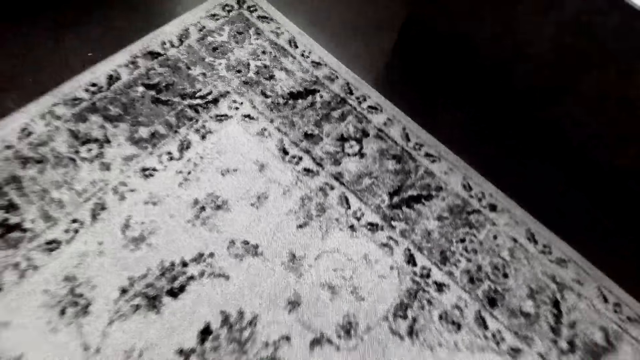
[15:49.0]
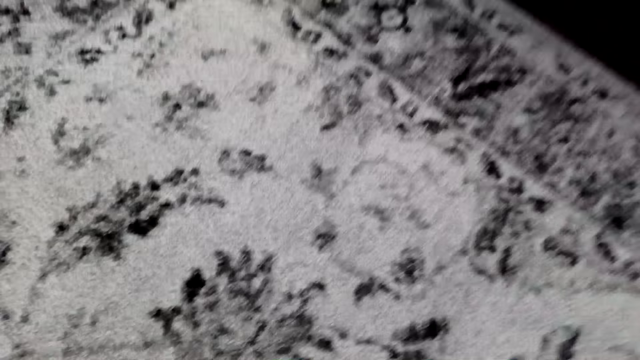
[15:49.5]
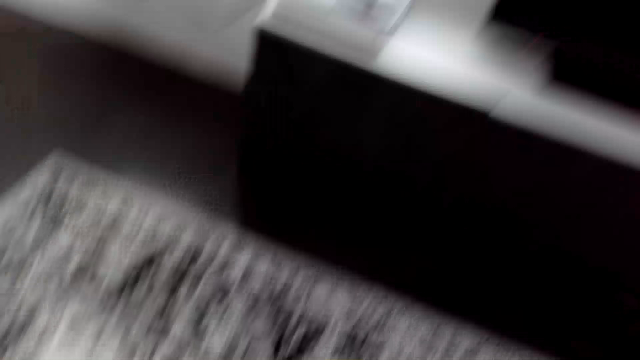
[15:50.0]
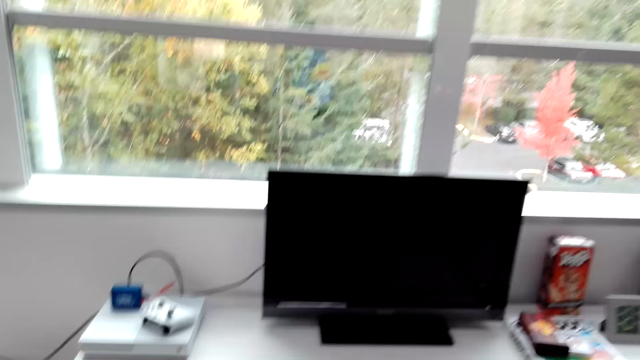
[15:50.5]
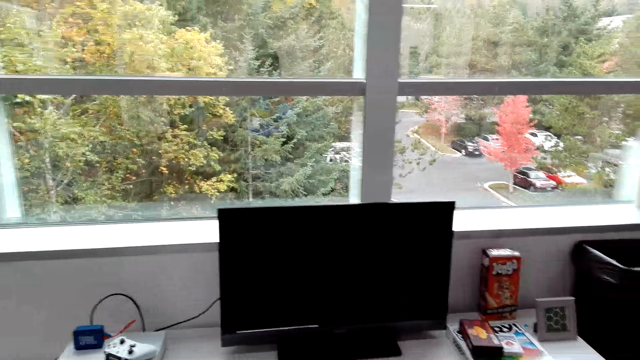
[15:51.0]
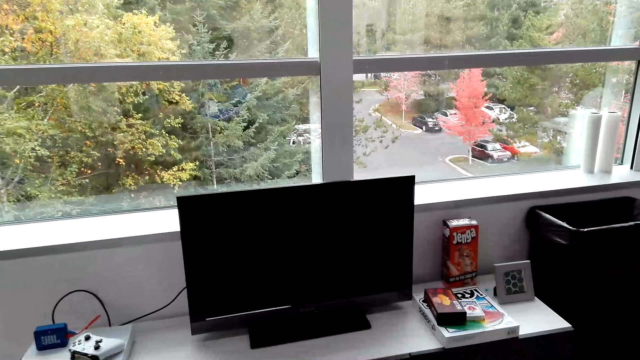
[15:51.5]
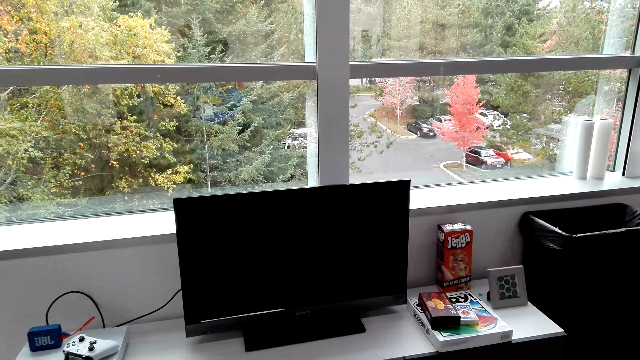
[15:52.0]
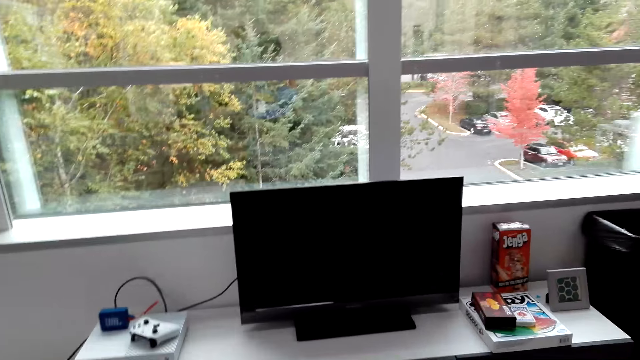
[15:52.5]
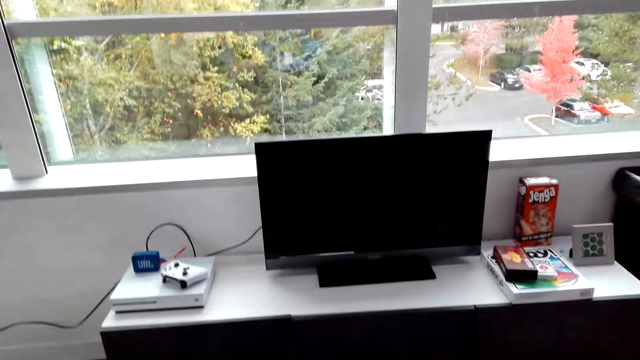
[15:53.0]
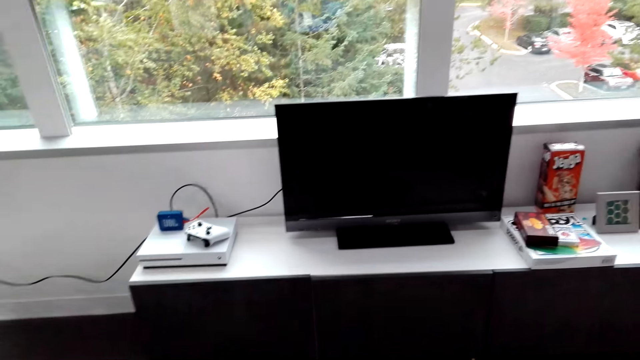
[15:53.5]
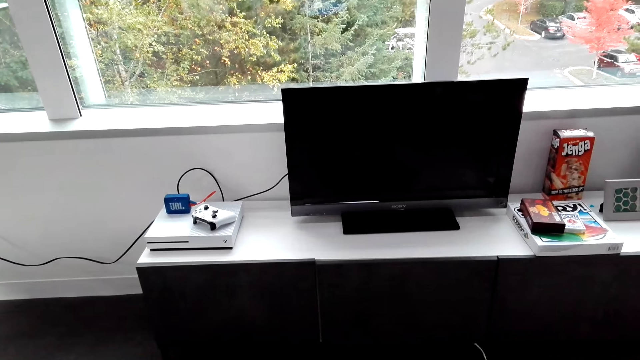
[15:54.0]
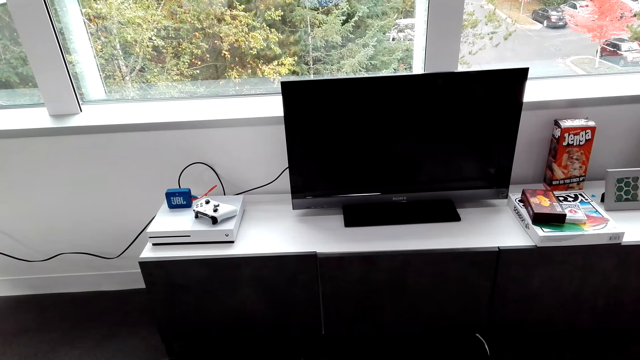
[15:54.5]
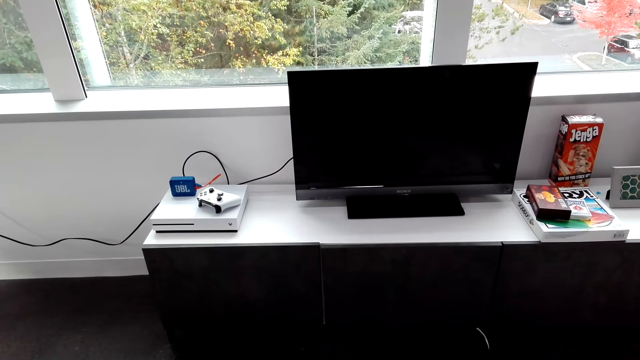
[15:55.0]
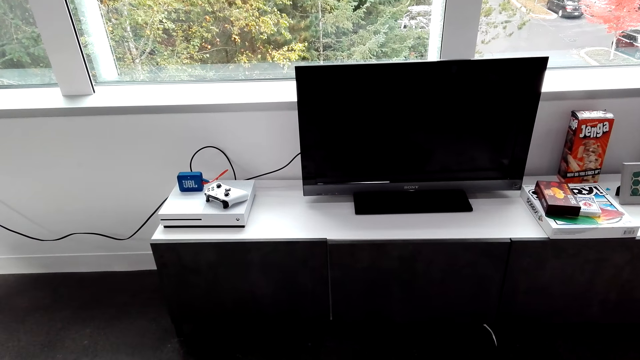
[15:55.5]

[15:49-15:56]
The camera wearer sits on the couch.

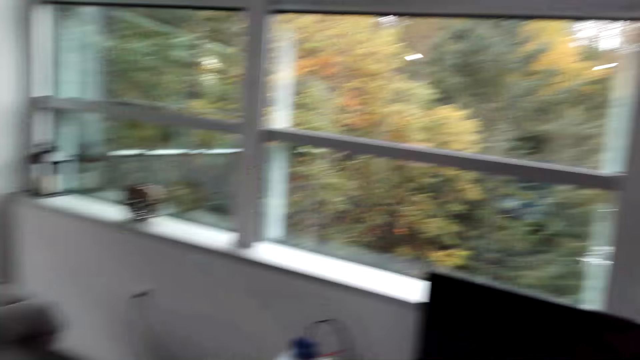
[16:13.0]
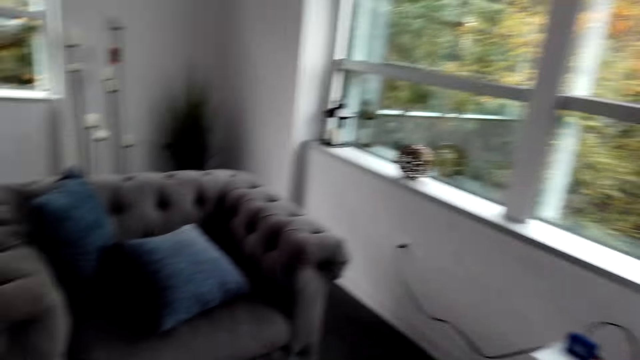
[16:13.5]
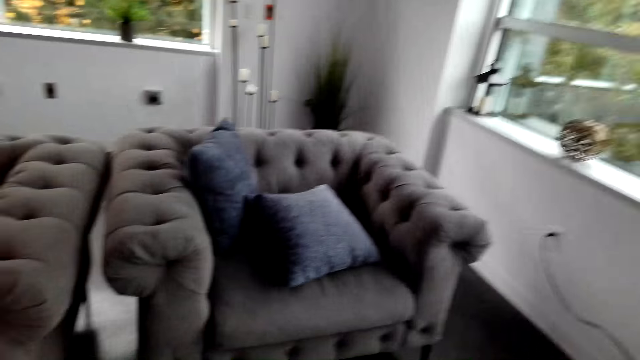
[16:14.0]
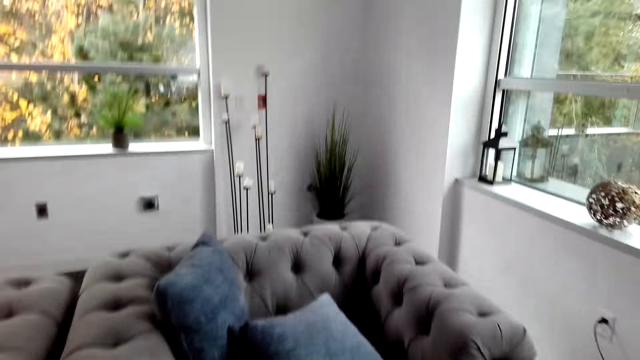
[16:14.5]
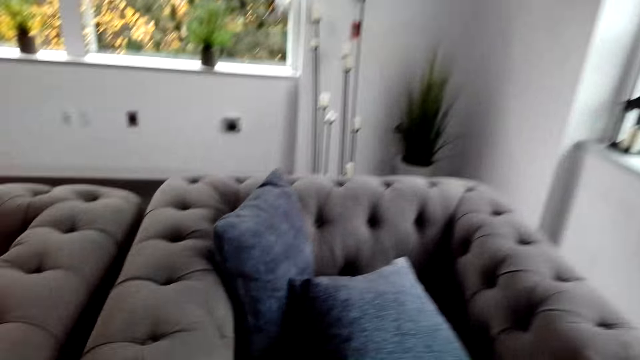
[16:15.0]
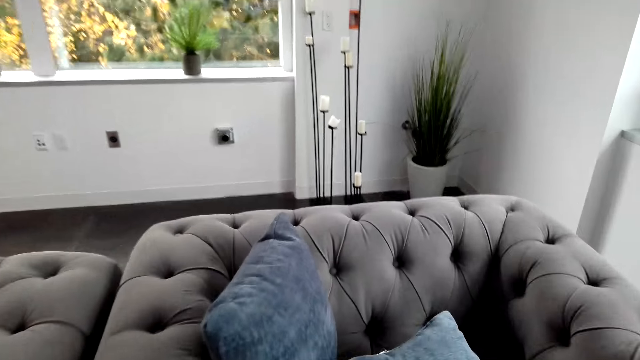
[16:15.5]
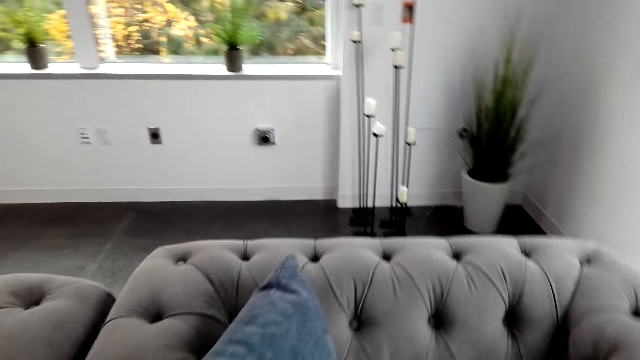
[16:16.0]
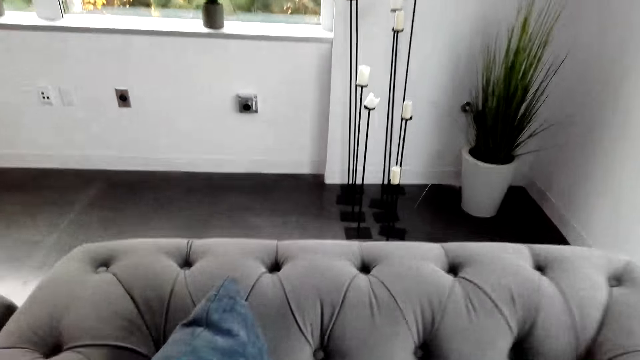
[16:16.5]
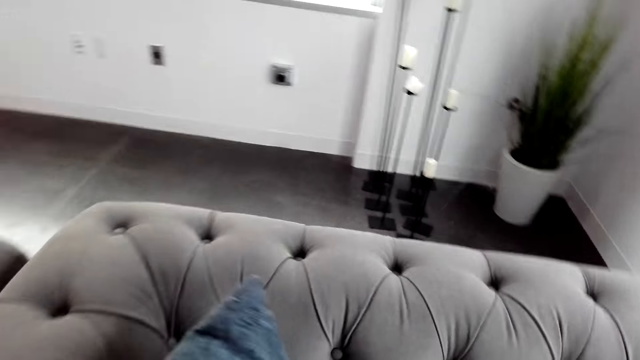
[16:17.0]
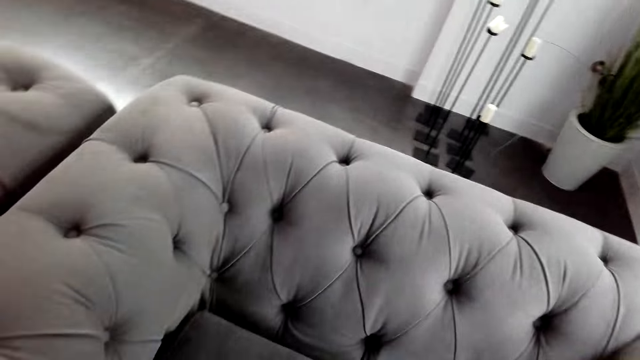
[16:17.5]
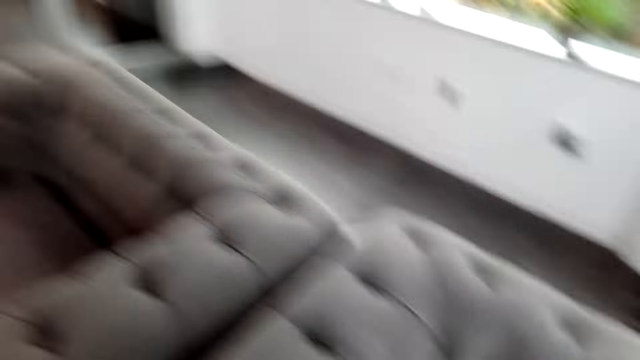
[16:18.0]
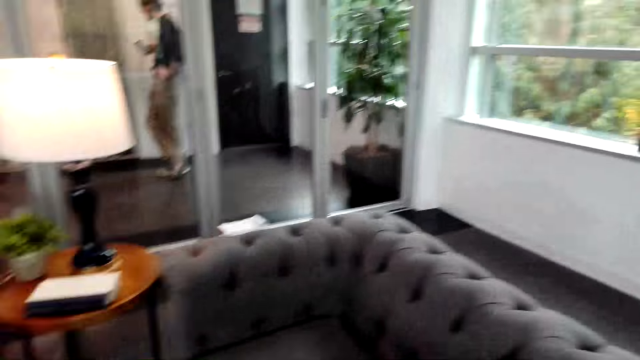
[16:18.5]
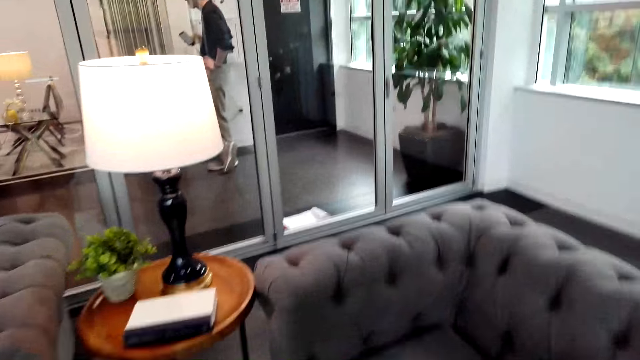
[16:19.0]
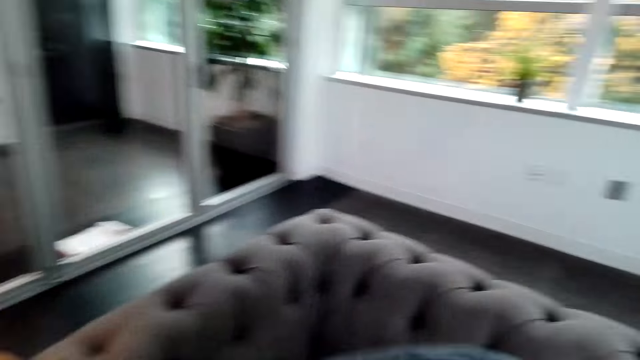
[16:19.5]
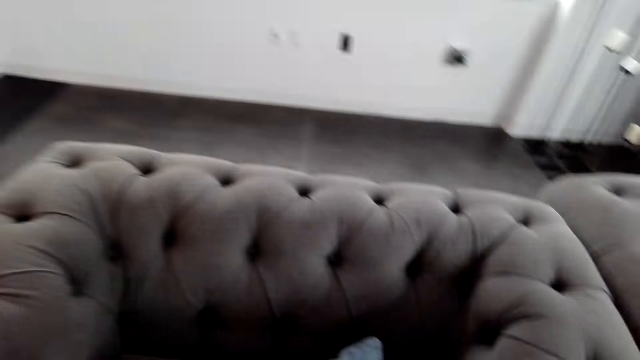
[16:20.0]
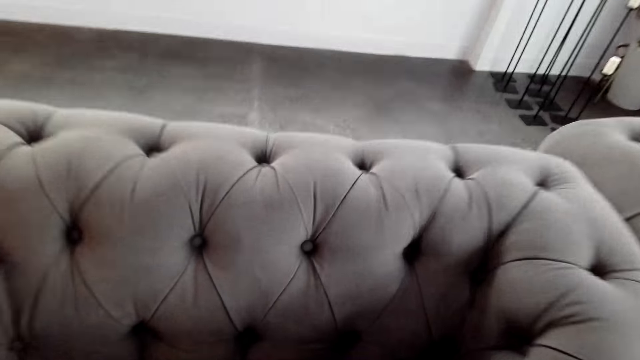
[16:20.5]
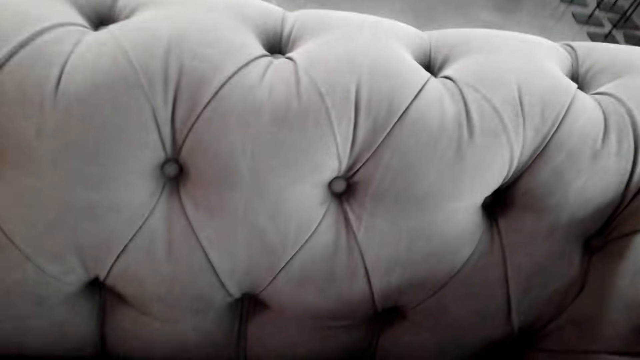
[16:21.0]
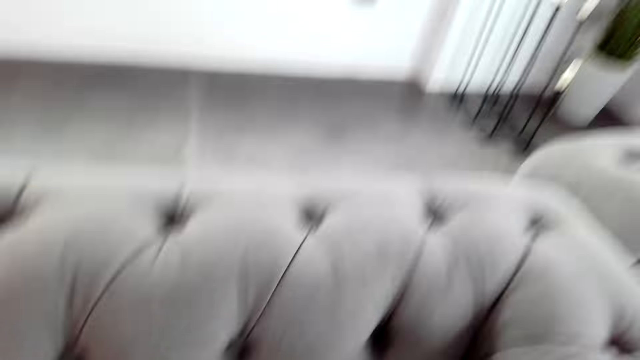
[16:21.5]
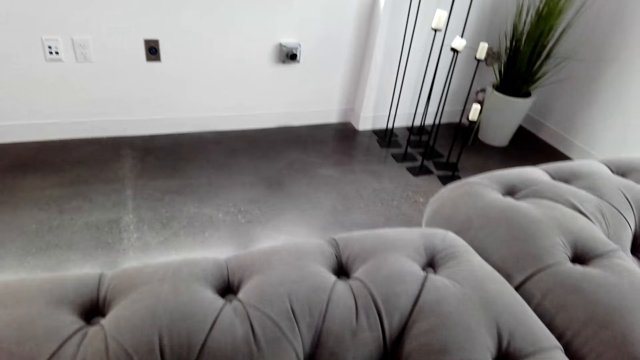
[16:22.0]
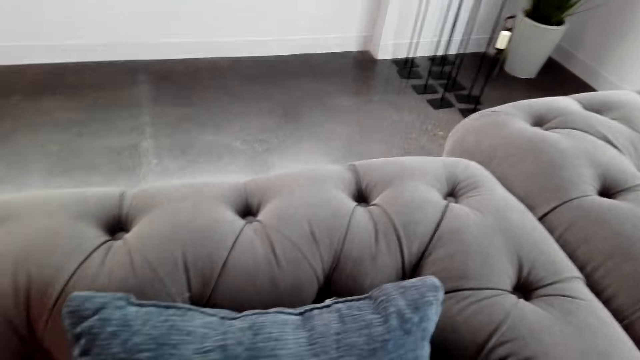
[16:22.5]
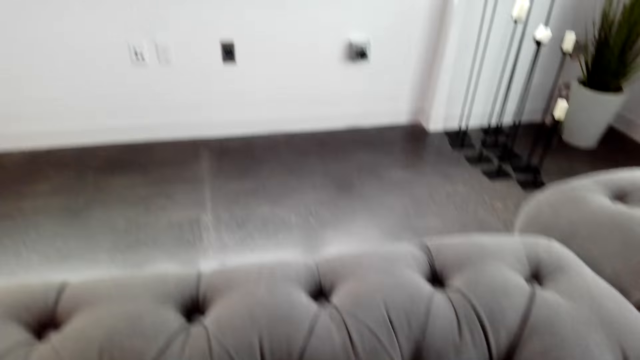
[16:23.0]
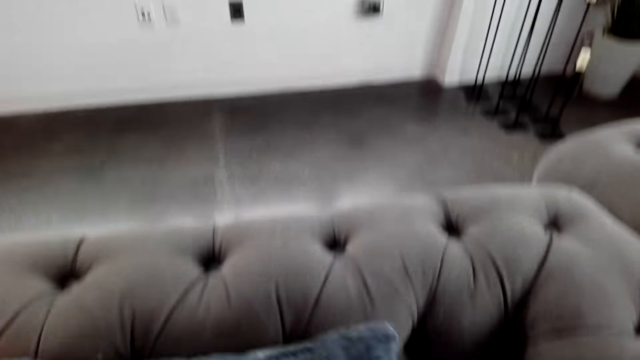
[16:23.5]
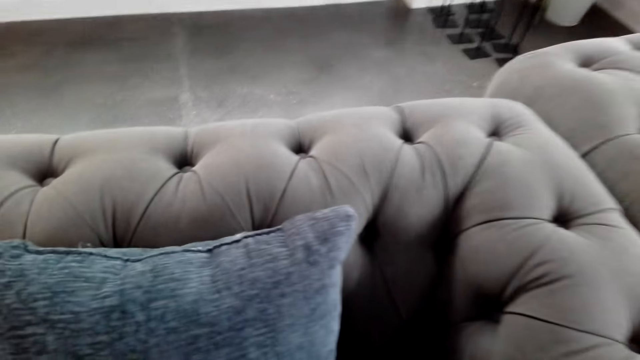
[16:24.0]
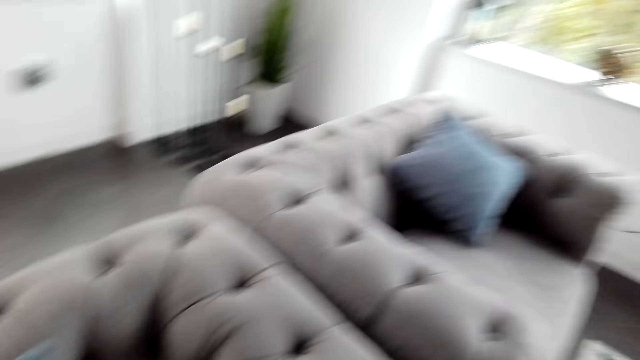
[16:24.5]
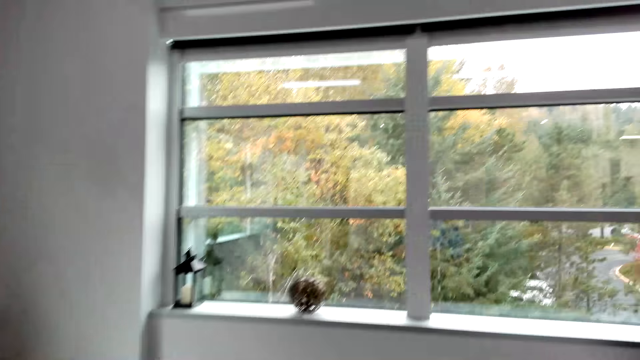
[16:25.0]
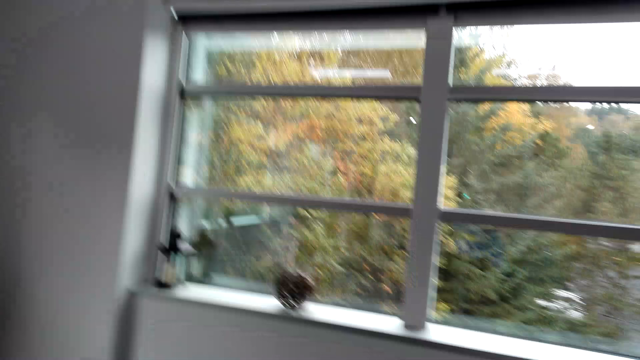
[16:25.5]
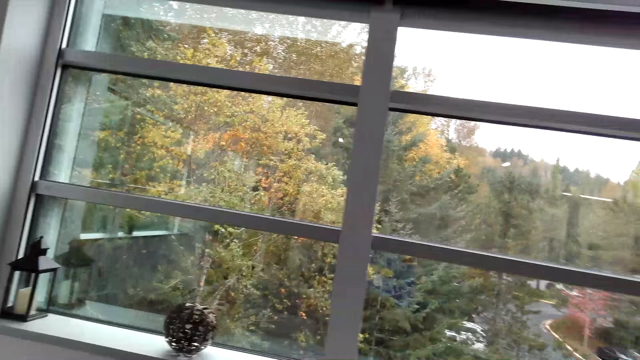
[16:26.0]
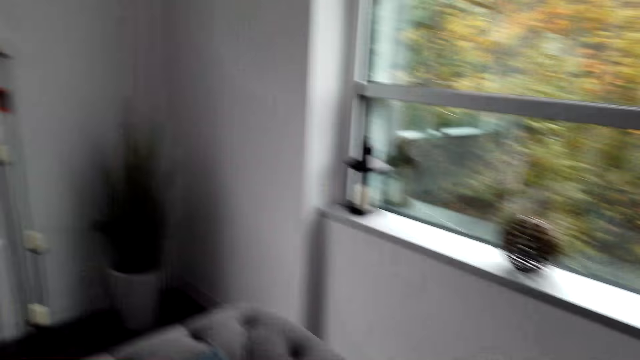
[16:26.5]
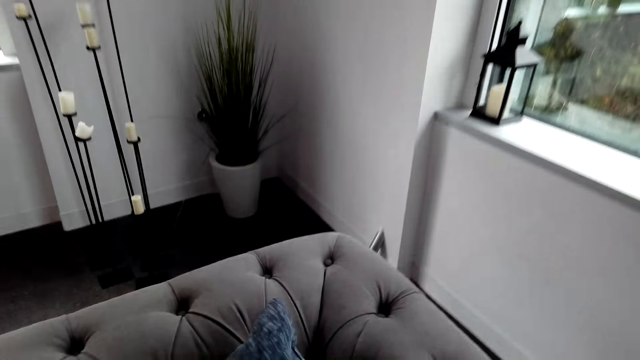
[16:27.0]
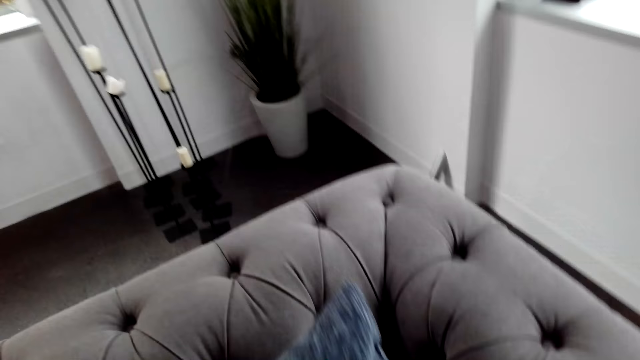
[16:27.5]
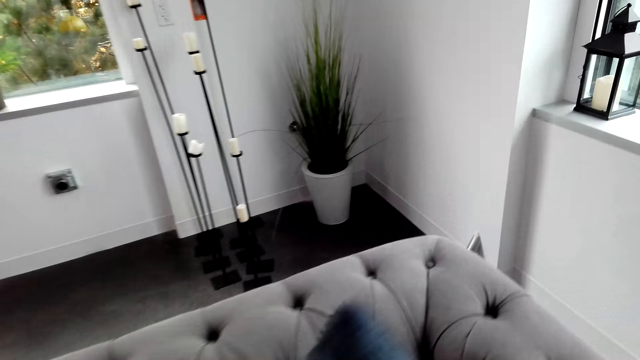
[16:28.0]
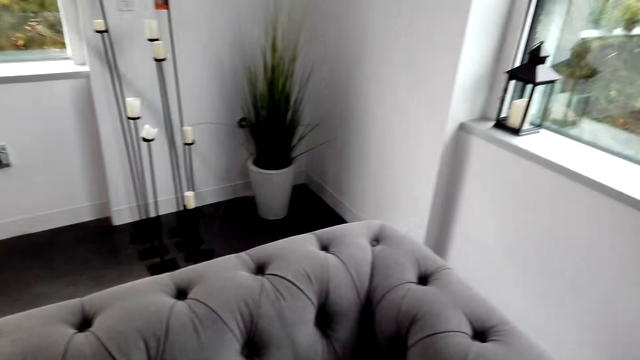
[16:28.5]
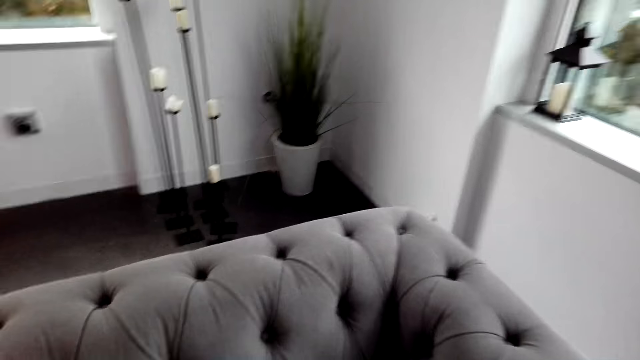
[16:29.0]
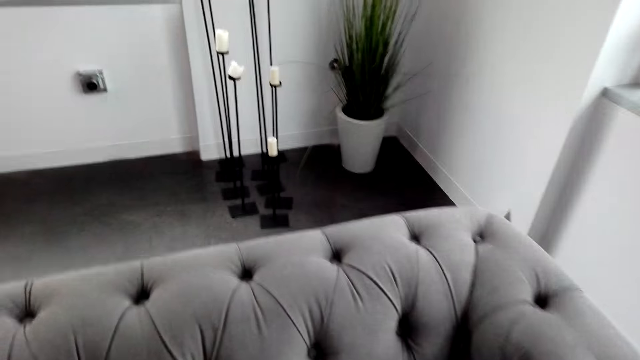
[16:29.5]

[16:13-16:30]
The camera wearer walks around the room. They watch the background. They pick up the pillows. They walk around the room. They put the pillow on the sofa. They walk around the room. They pick up the pillow.
